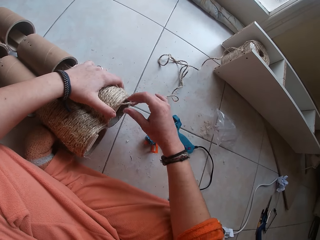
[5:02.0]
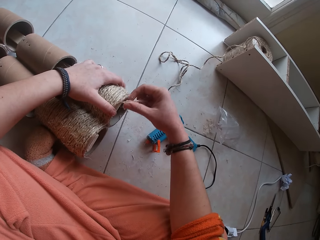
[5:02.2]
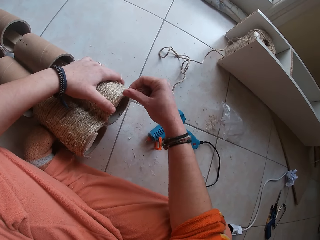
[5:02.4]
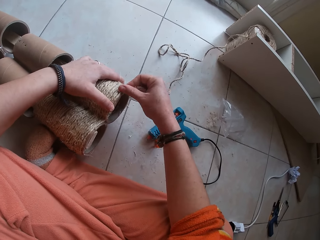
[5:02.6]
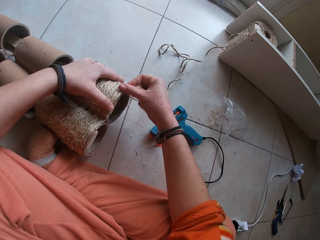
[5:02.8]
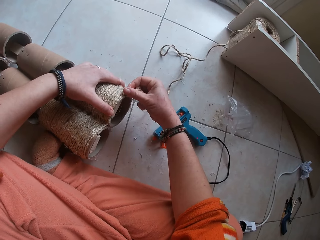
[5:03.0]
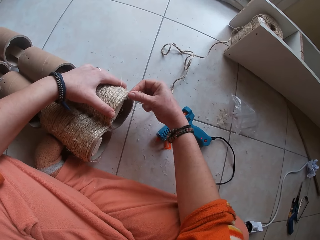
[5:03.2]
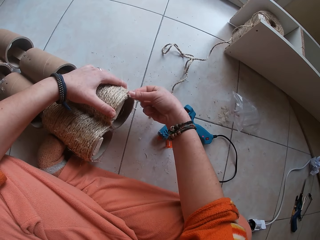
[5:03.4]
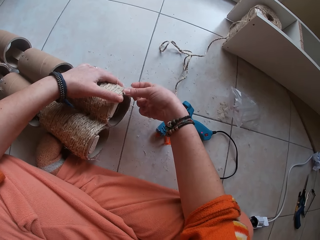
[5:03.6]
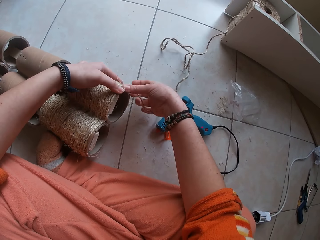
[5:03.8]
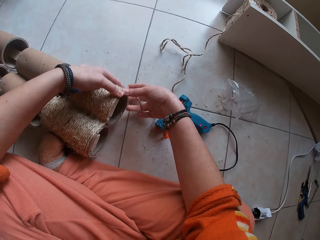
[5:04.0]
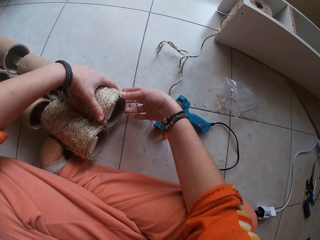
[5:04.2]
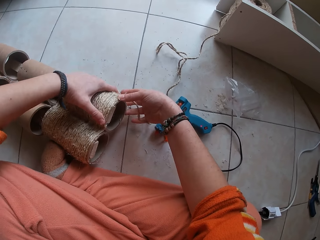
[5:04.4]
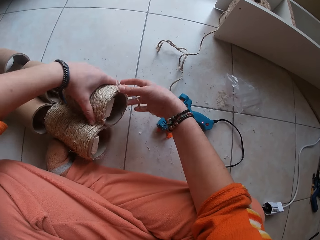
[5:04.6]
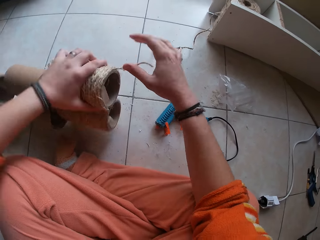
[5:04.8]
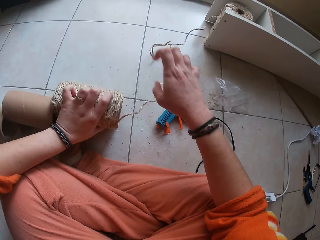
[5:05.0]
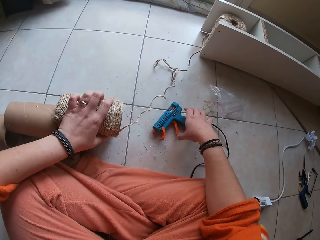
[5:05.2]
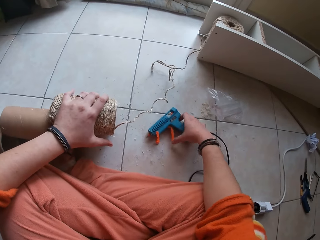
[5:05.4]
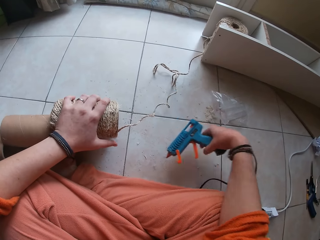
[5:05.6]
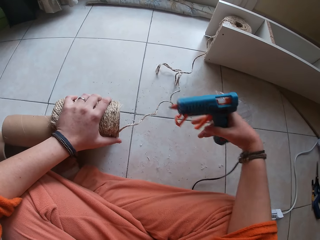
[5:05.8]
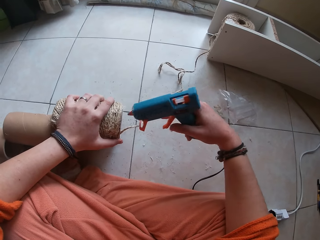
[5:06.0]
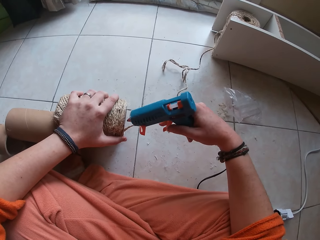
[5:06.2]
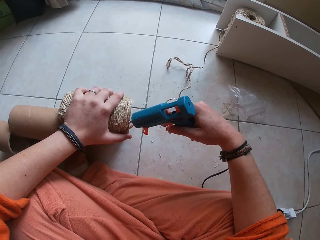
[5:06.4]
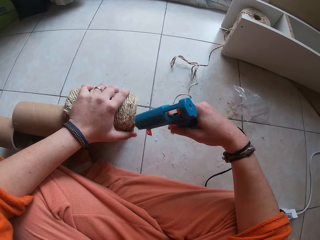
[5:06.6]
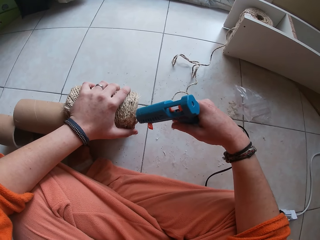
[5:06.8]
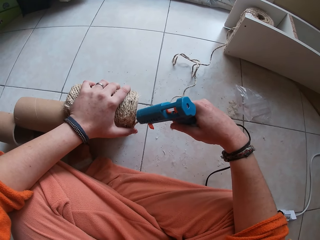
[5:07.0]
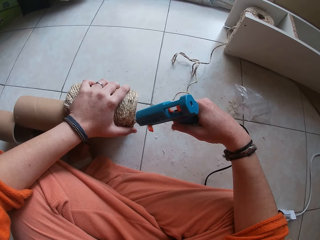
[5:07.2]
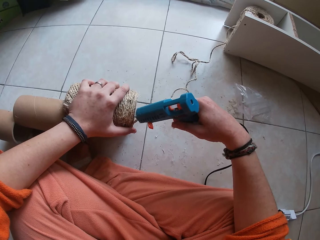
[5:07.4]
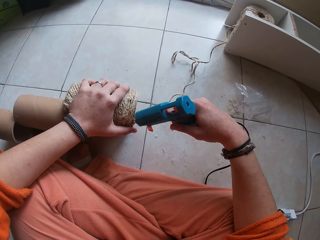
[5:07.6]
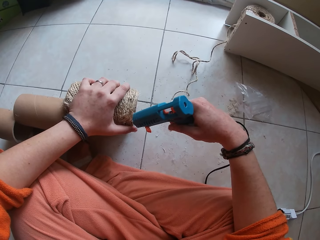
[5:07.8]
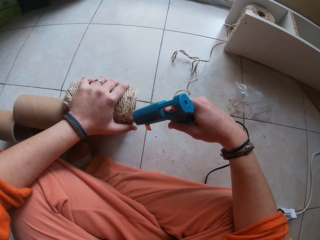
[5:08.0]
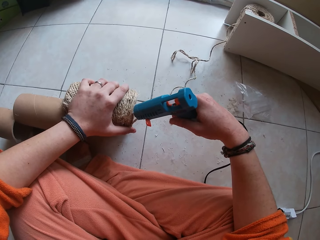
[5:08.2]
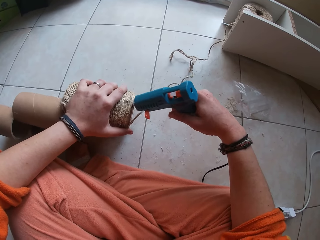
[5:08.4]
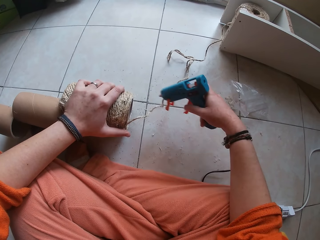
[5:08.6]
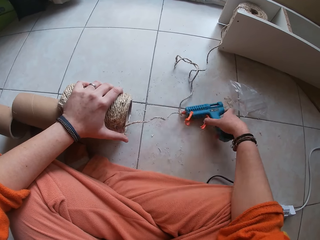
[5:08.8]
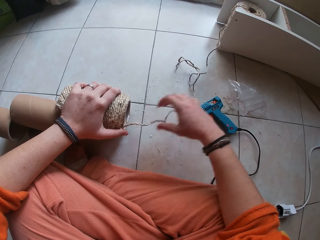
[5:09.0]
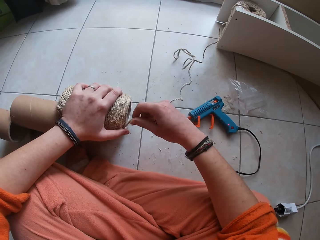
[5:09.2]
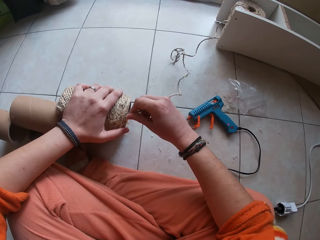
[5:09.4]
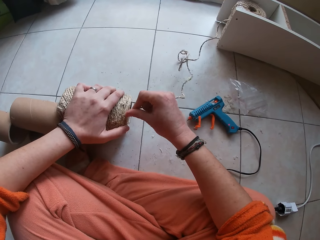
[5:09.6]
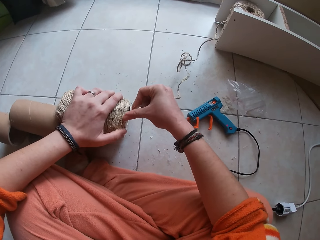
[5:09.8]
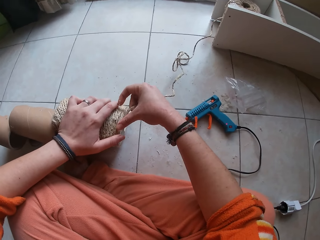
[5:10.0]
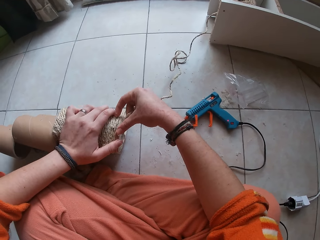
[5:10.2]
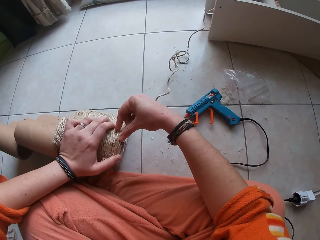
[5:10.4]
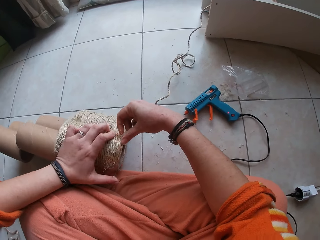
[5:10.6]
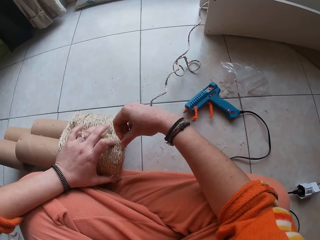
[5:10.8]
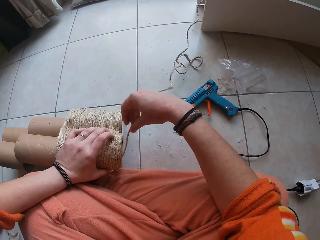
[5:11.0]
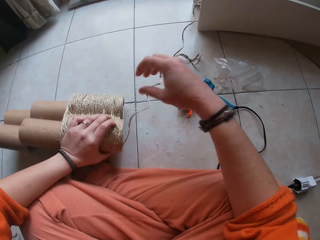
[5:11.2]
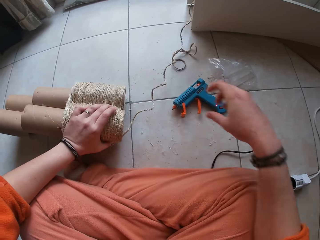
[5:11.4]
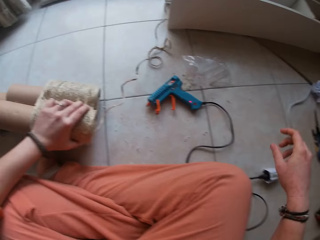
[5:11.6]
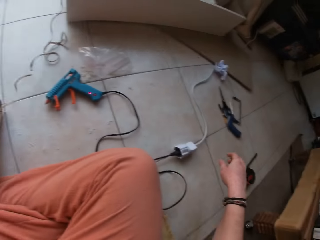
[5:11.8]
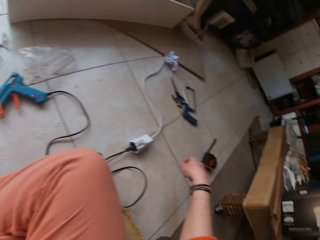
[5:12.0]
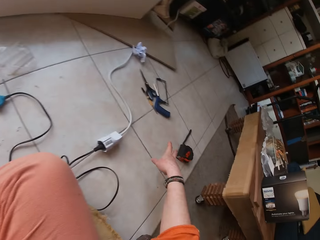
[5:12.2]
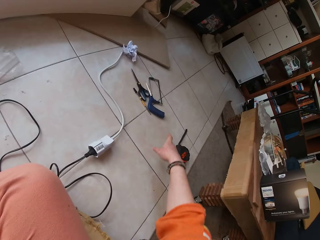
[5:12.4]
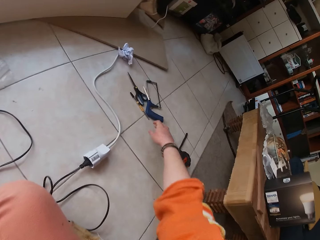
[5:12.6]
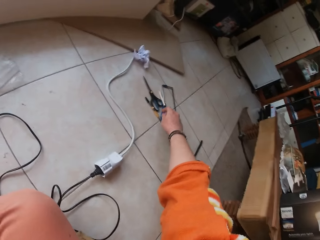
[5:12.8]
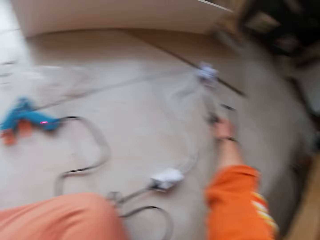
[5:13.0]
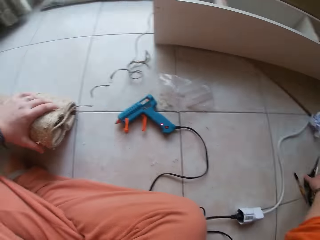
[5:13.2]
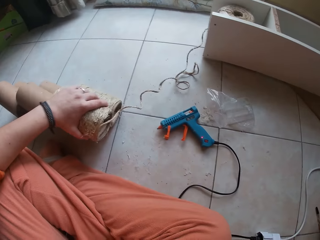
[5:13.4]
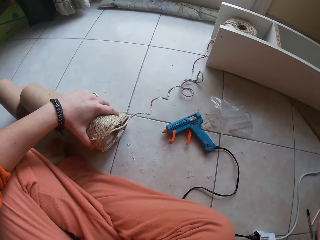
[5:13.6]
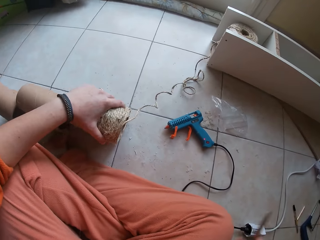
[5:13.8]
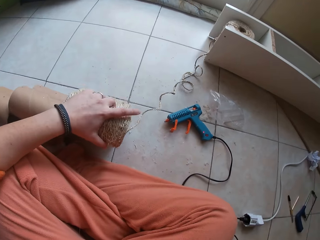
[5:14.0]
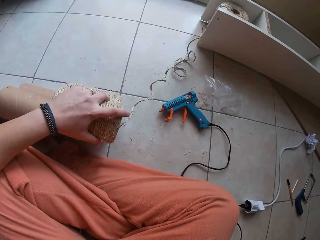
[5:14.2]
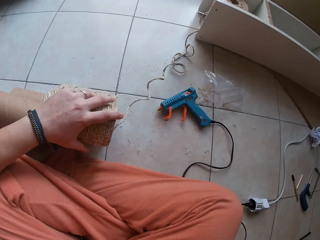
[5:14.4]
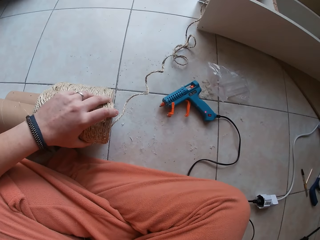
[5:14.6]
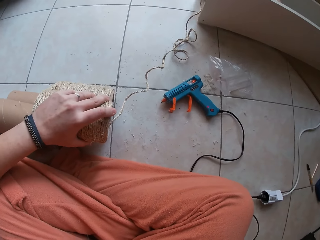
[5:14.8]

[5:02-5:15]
The camera wearer drops the glue gun in her right hand on the floor. She attaches the rope to the glue. She rolls the thread on the craft roll with her right hand. She adjusts the craft roll with her left hand. She picks the glue gun from the floor with her right hand. She holds the craft roll with her left hand. She applies glue on the craft roll with the glue gun in her right hand. She drops the glue gun in her right hand on the floor. She attaches the rope to the glue. She rolls the thread on the craft roll with her right hand. She adjusts the craft roll with her left hand. She picks scissors on the ground with her right hand.

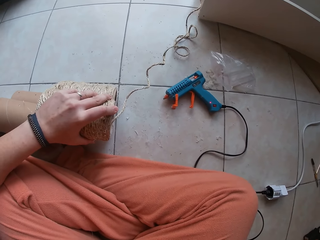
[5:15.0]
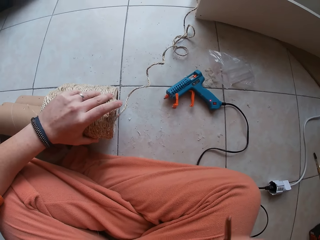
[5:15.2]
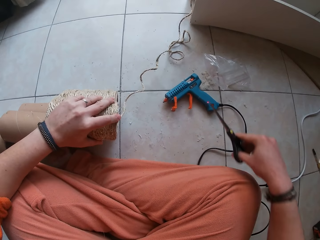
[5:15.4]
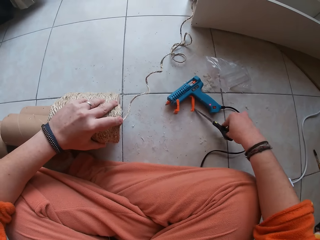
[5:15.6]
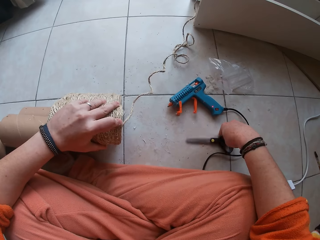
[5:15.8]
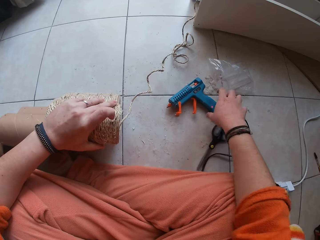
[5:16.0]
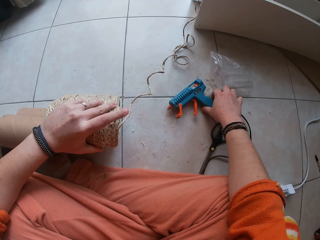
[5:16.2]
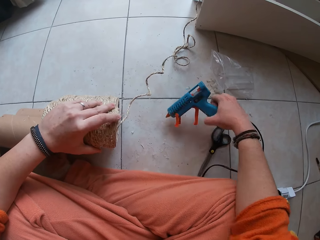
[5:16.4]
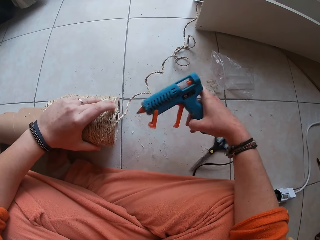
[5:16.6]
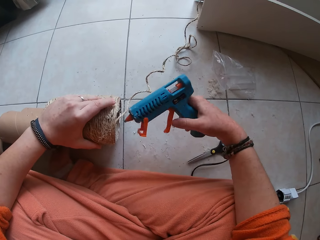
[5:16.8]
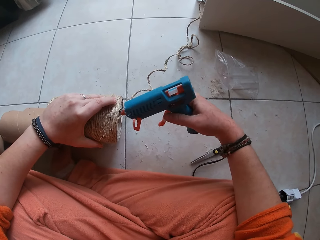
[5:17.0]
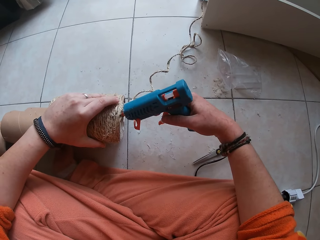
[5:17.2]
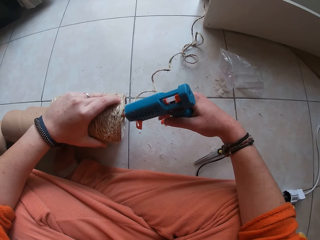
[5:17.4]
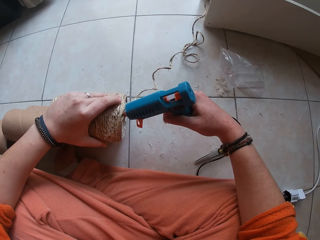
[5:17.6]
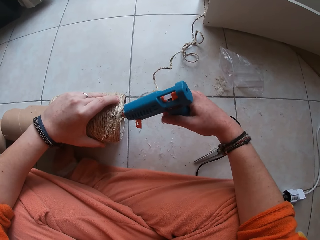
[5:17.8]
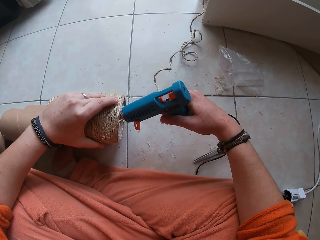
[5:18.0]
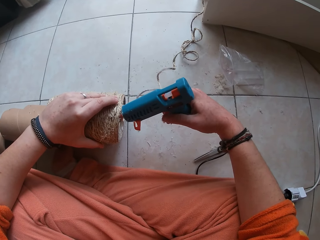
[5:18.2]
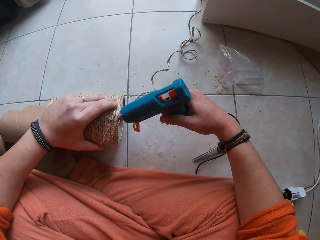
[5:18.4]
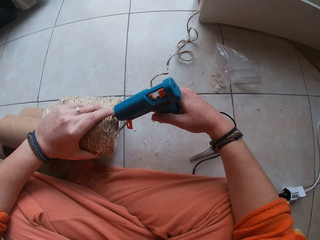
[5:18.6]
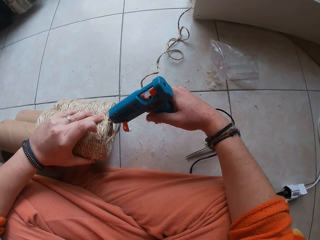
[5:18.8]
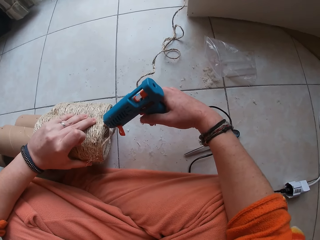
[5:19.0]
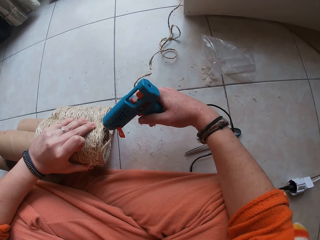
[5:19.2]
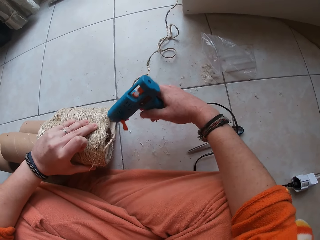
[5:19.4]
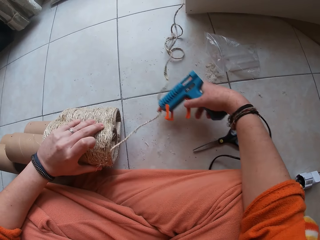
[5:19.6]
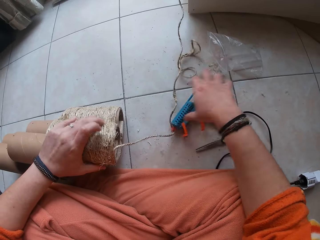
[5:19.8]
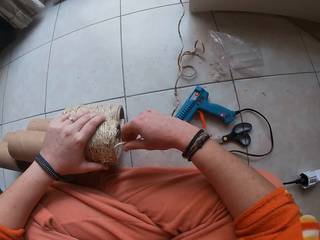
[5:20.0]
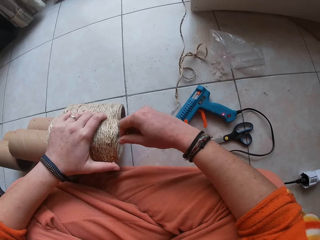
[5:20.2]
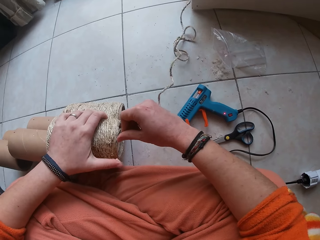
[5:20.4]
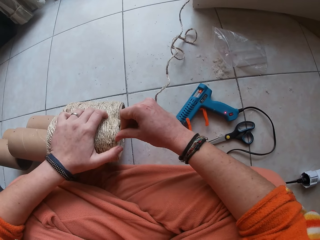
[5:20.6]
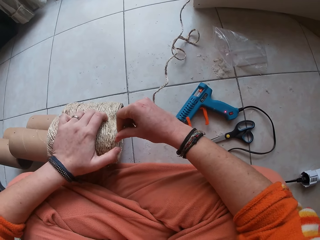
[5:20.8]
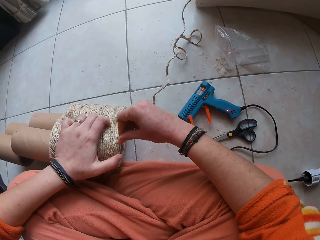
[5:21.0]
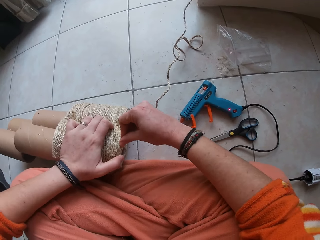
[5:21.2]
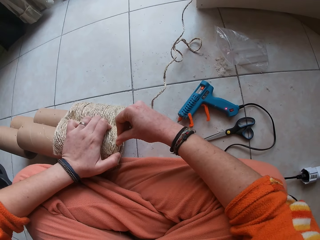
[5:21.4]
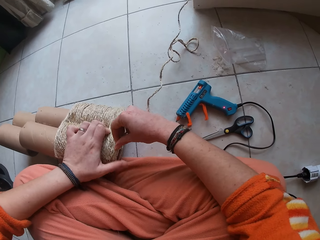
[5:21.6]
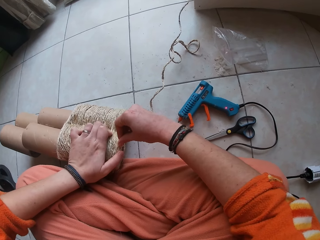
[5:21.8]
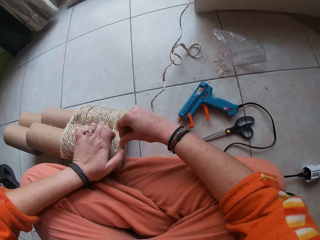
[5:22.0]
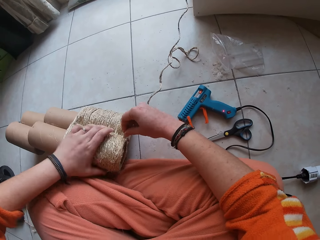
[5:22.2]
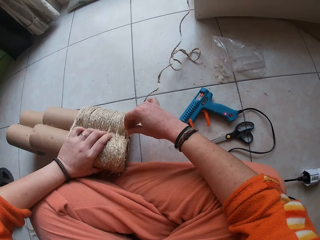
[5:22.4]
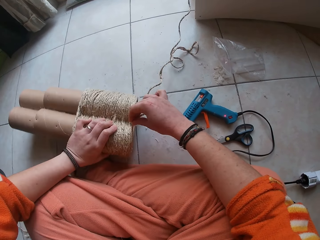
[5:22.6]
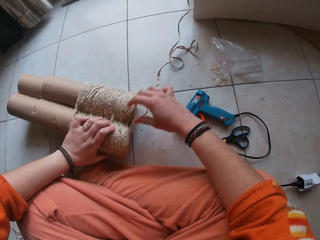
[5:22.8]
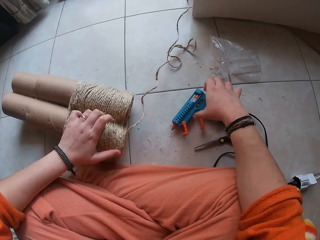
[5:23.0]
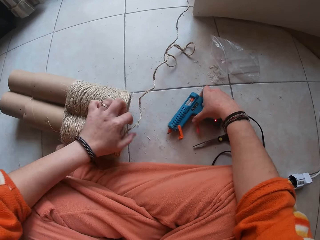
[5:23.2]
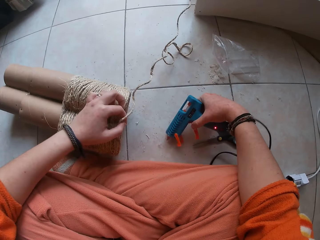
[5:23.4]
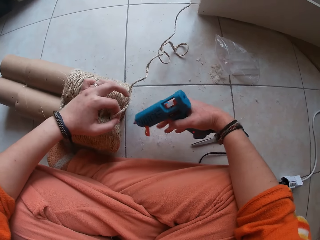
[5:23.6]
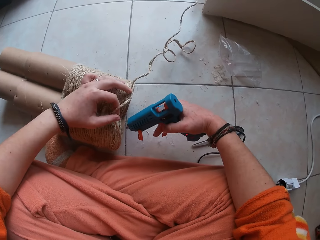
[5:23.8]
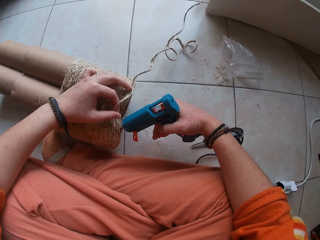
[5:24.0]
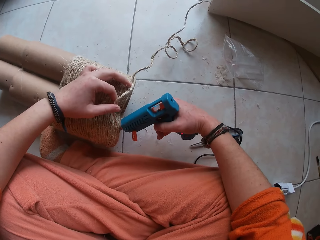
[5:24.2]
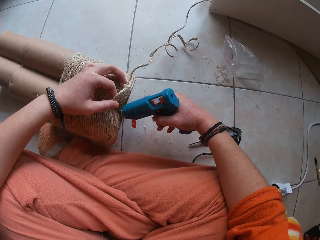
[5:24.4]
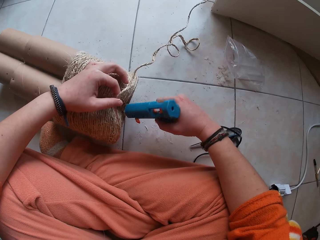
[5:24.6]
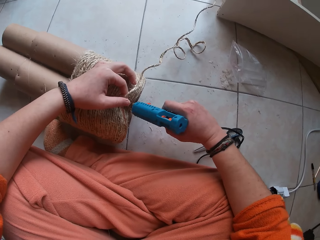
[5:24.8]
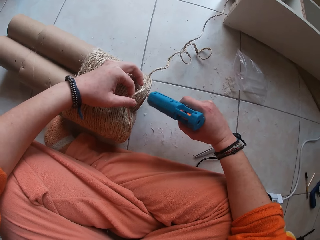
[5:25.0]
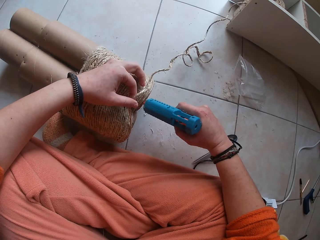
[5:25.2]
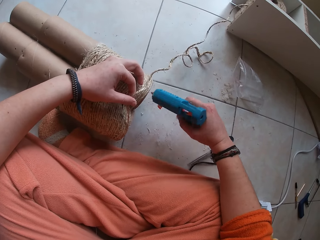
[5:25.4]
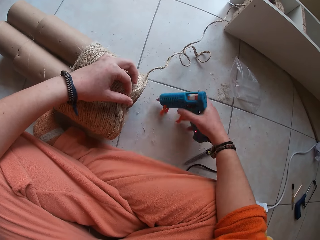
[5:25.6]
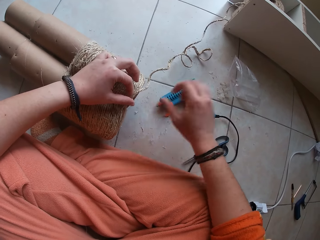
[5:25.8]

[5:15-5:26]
The camera wearer drops the scissors on the ground with her right hand. She picks the glue gun from the floor with her right hand. She applies glue on the craft roll with the glue gun in her right hand. She drops the glue gun and attaches the rope to the glue. She rolls the thread on the craft roll with her right hand. She adjusts the craft roll with her left hand. She picks the glue gun from the floor with her right hand. She holds the thread on the craft roll with her left hand. She applies glue on the craft roll with the glue gun in her right hand.
